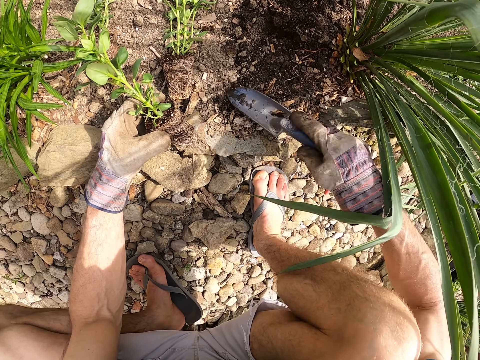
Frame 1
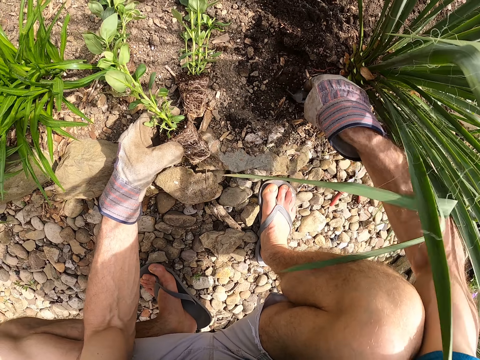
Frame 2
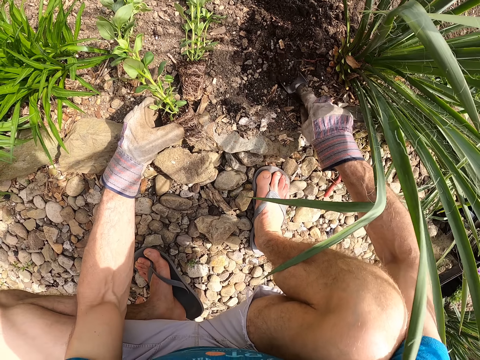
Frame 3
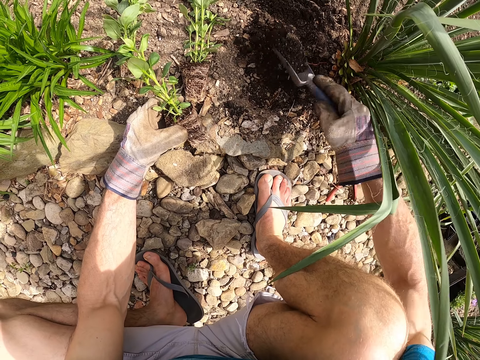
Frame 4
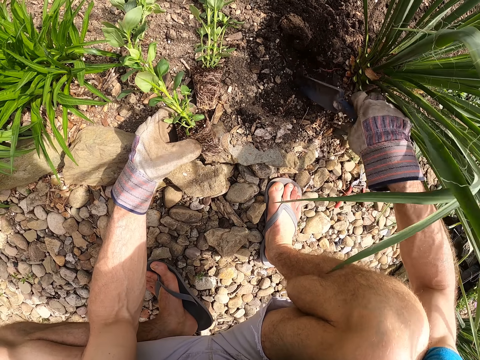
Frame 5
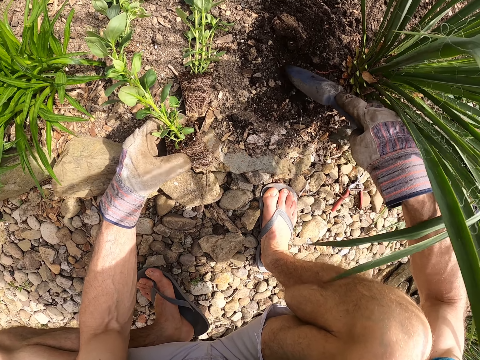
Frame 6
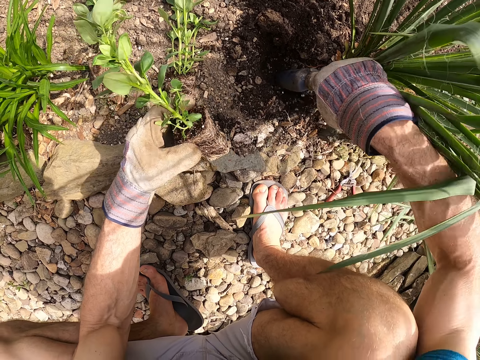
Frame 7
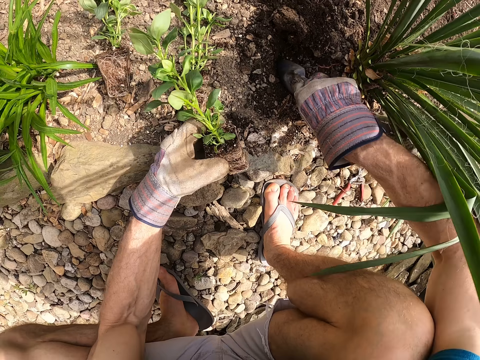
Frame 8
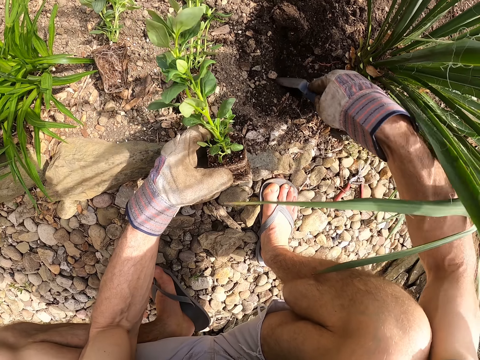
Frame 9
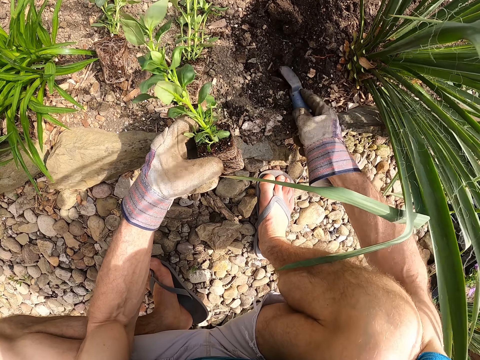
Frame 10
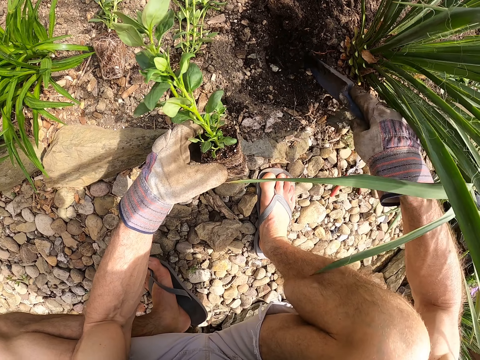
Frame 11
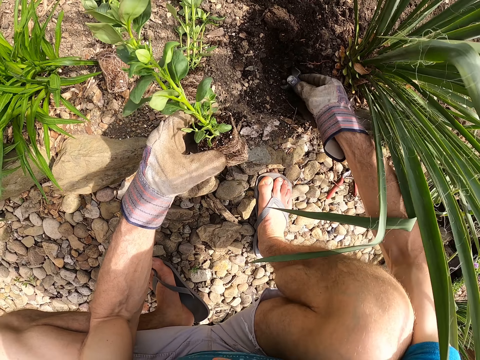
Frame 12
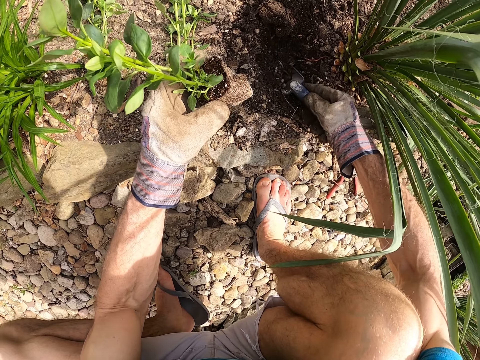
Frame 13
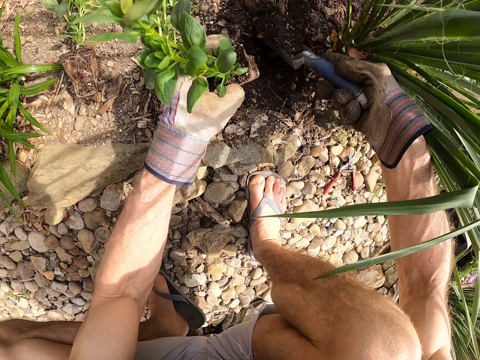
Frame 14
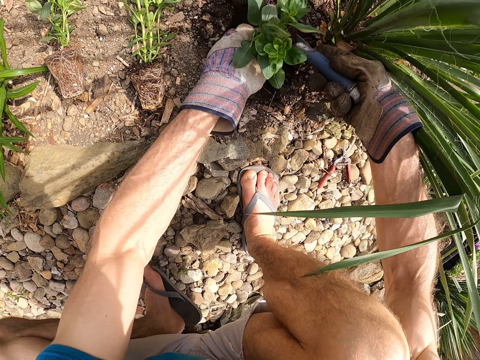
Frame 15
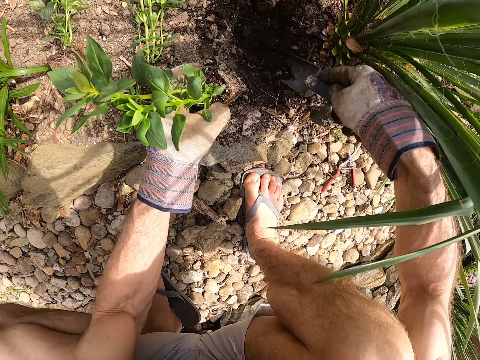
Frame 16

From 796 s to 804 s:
The camera wearer picks up the garden trowel on the floor with his left hand. He digs the soil with the garden trowel in his right hand. He puts the fifth seedling in the ground with his left hand. He removes the seedling from the hole.

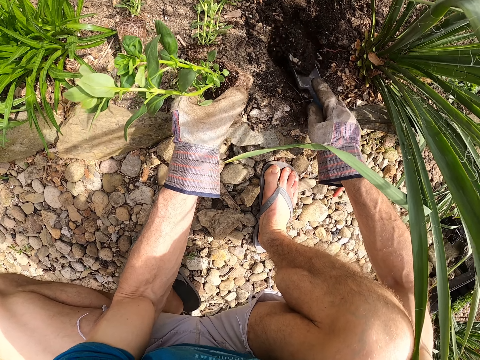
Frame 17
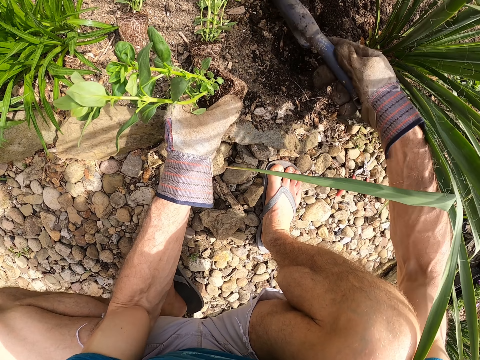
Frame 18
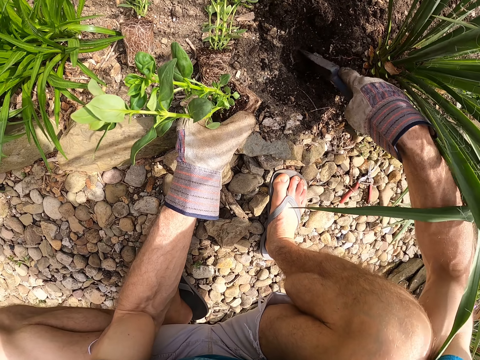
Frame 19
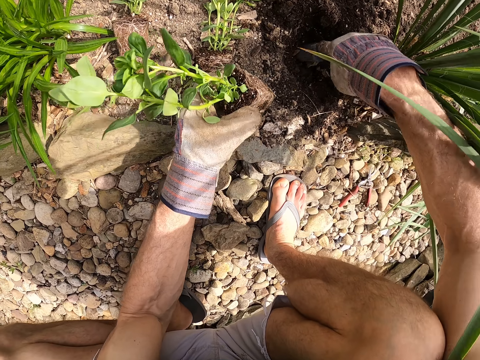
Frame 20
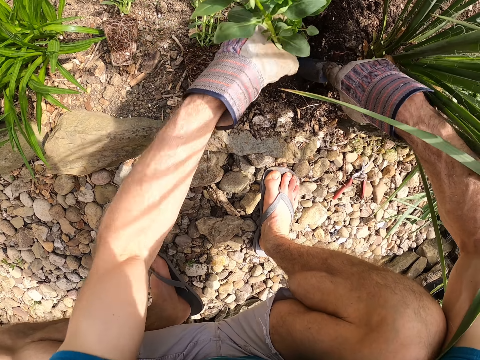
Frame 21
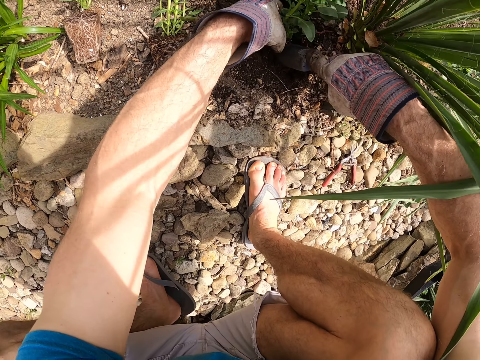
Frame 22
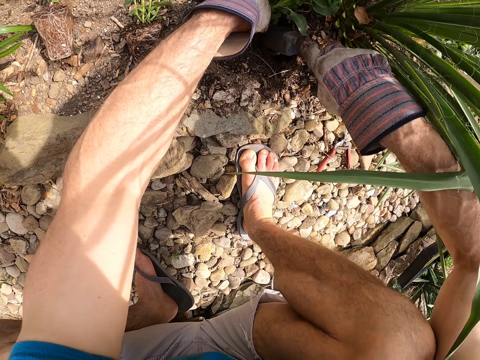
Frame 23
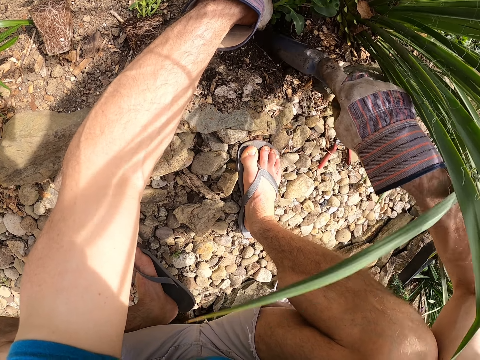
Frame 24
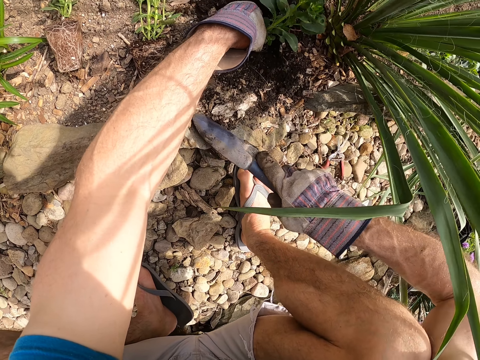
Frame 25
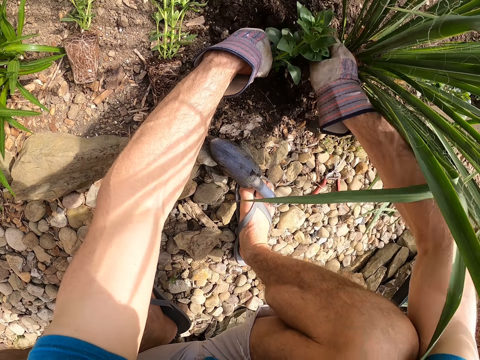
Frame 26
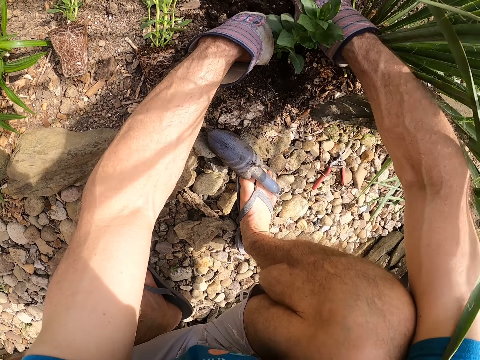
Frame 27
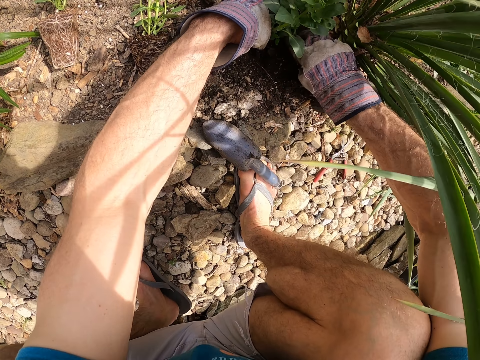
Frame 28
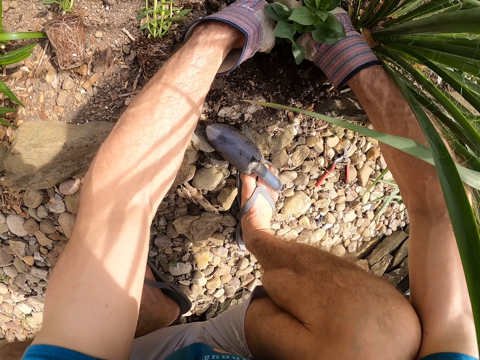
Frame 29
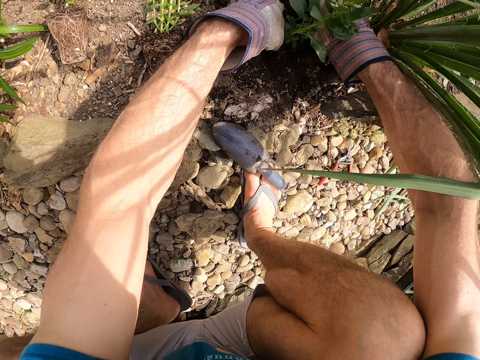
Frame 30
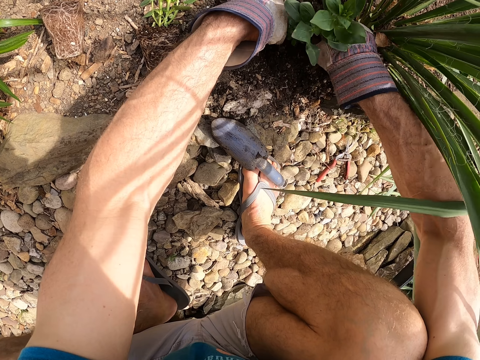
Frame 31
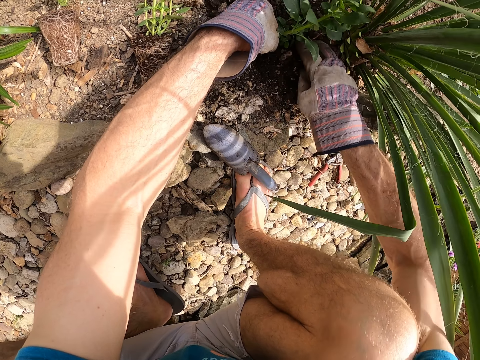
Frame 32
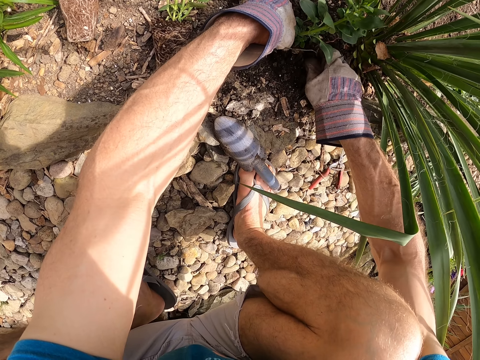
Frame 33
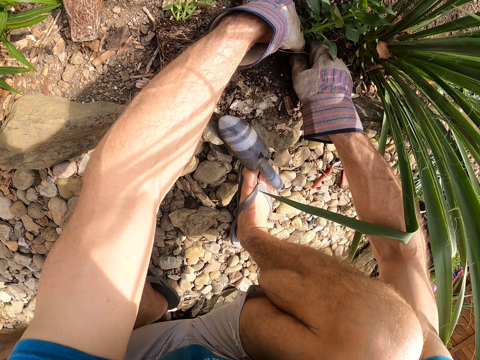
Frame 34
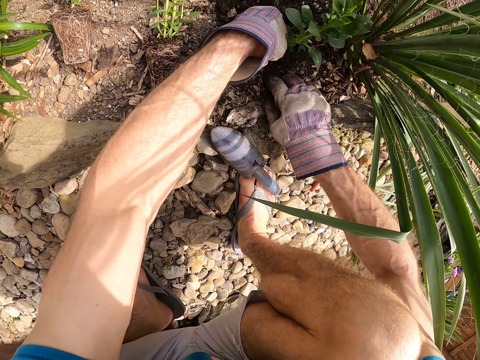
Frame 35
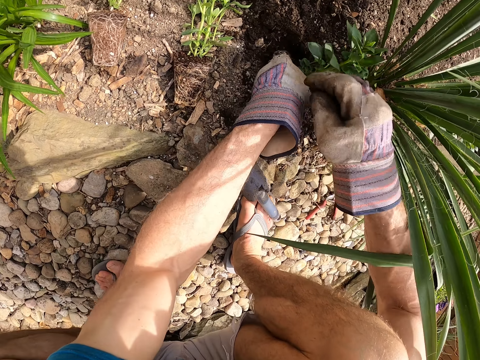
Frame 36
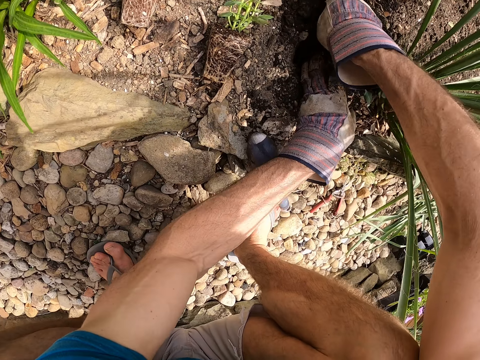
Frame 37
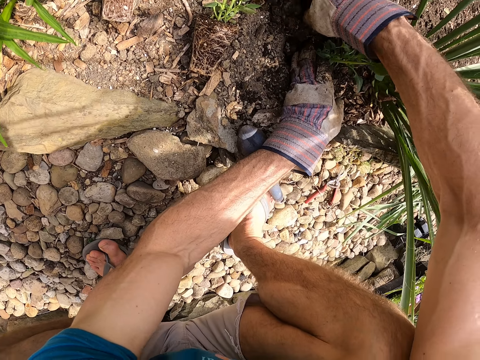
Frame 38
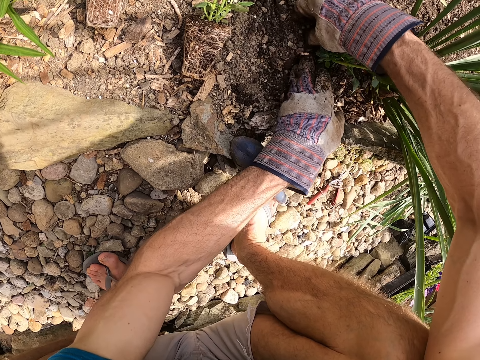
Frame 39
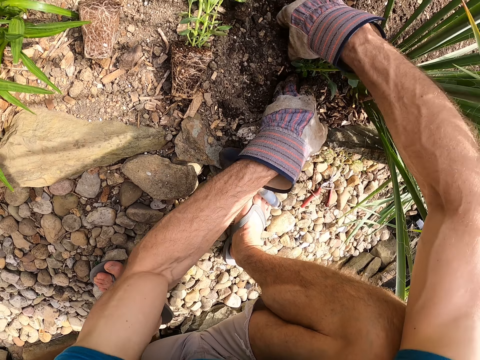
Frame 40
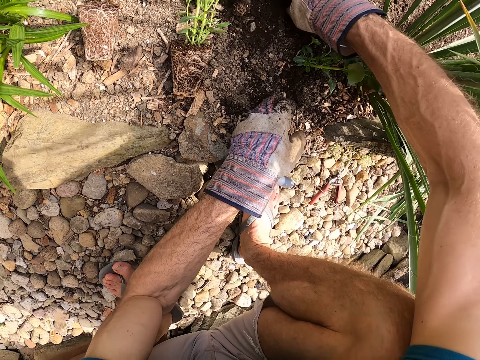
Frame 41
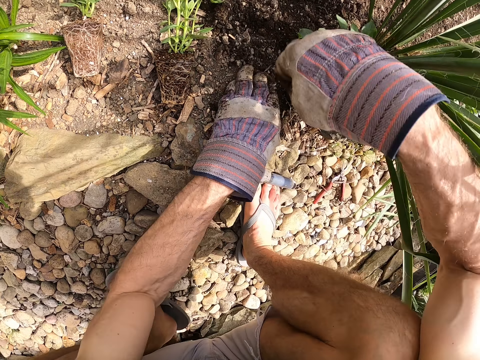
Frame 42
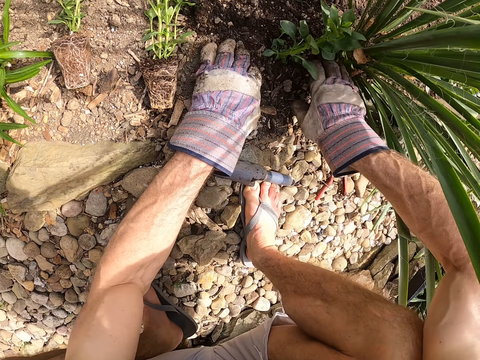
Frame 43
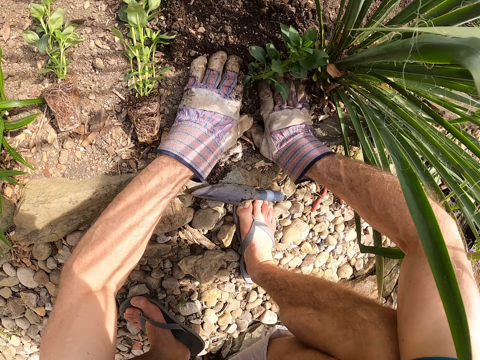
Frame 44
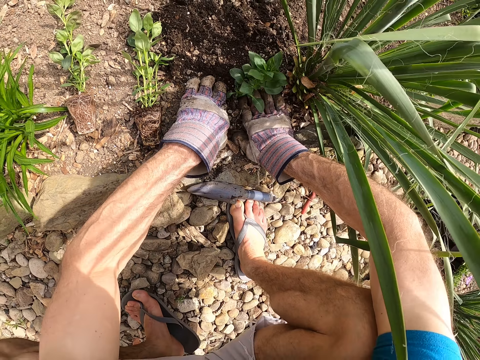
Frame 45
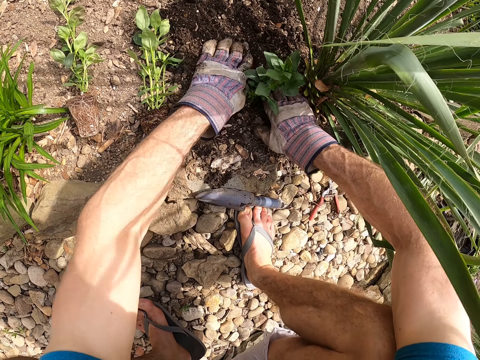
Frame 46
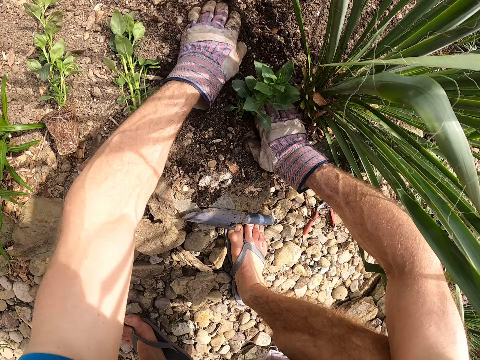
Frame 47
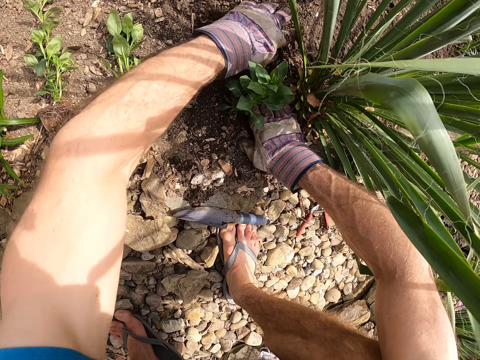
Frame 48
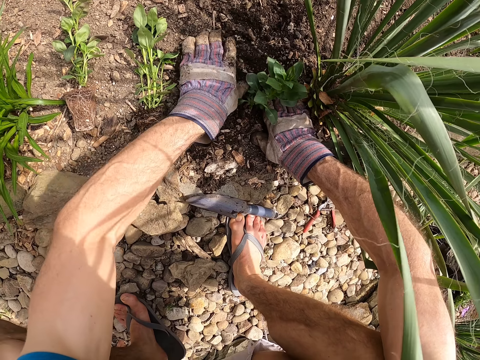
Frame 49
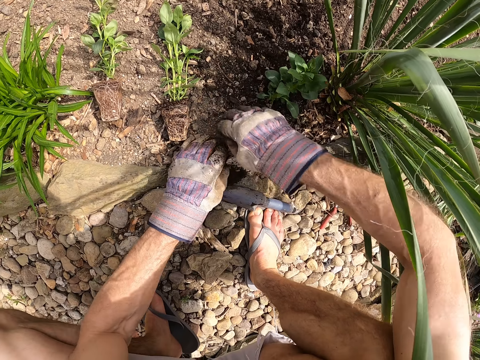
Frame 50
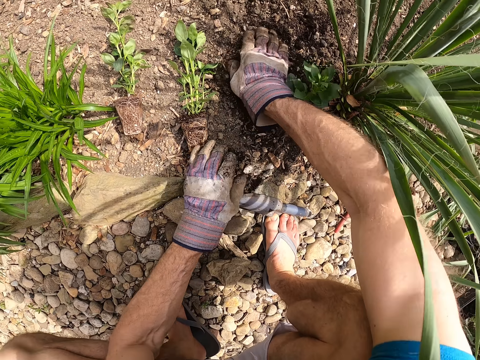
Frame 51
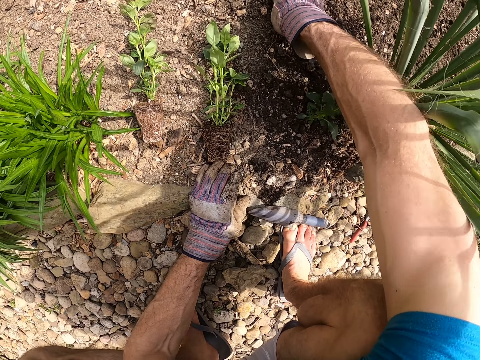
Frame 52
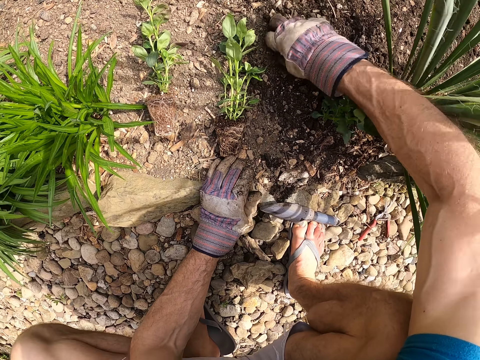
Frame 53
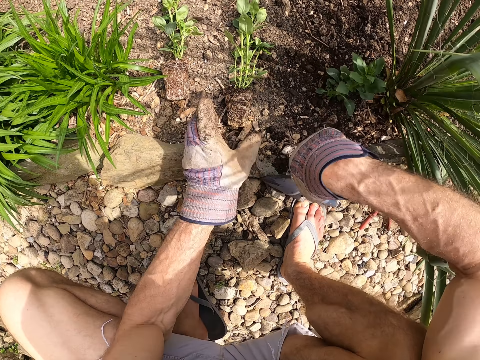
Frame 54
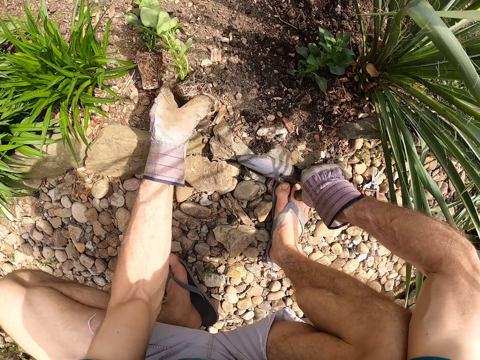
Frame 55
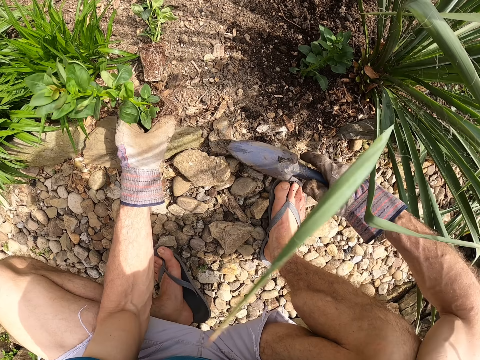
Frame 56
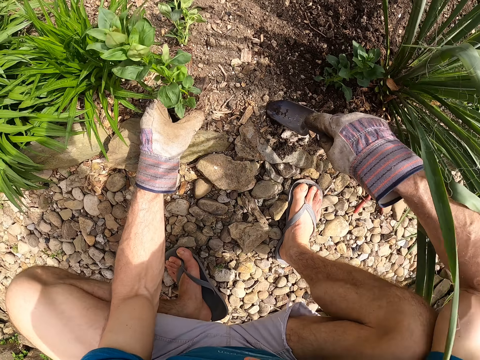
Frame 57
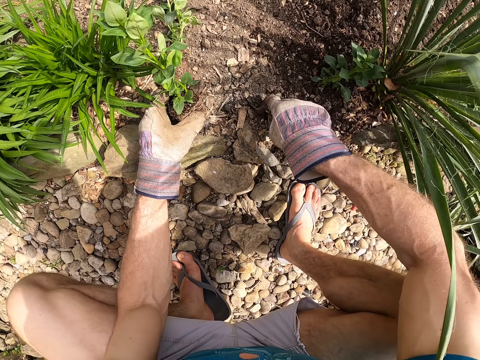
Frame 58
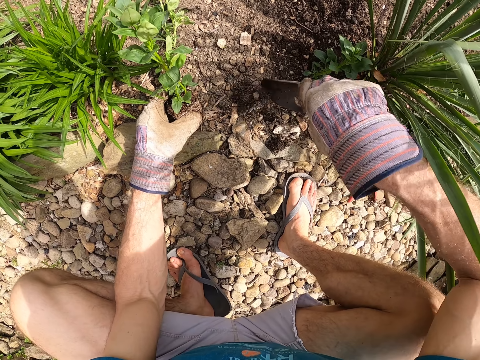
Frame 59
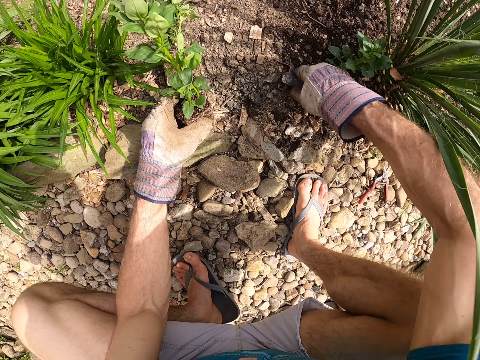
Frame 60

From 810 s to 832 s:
The camera wearer makes the hole using the trowel. He plants the fourth seedling in the ground with his left hand and the trowel in his right hand. He puts the garden trowel on the ground with his right hand. He plants the fifth seedling in the ground with his hands. He levels the soil. He picks up a second seedling on the ground with his left hand. He picks up the garden trowel on the ground with his right hand. He digs the soil with the garden trowel in his right hand.
